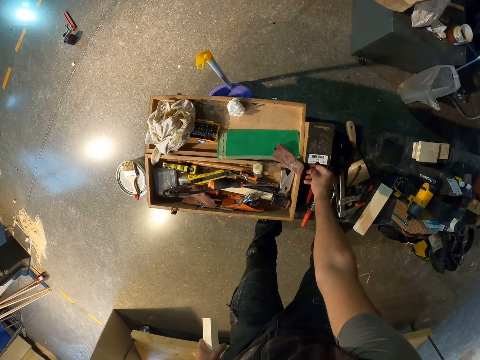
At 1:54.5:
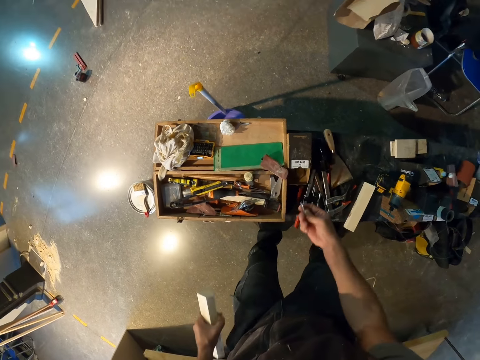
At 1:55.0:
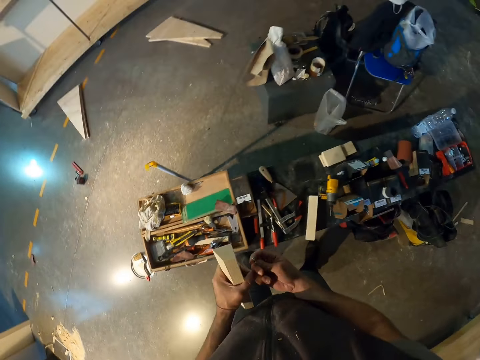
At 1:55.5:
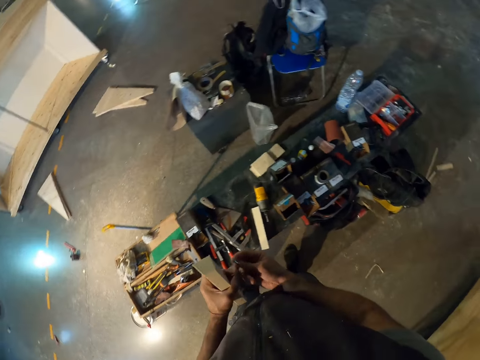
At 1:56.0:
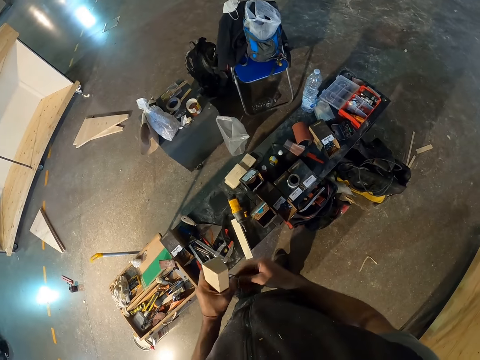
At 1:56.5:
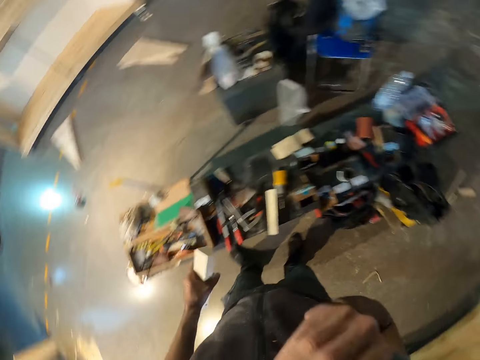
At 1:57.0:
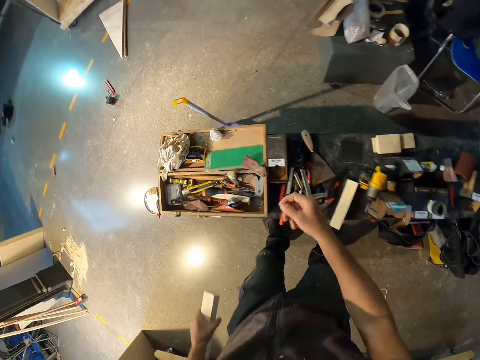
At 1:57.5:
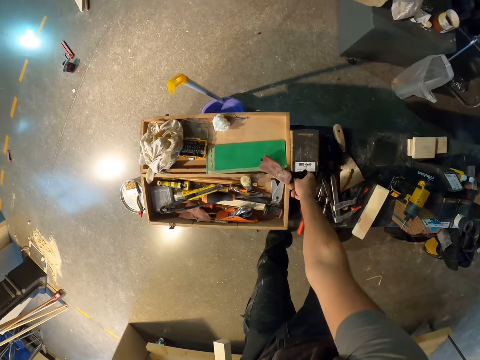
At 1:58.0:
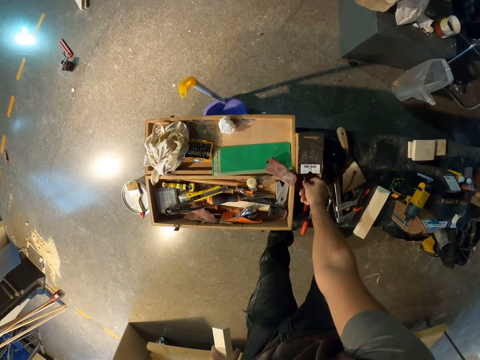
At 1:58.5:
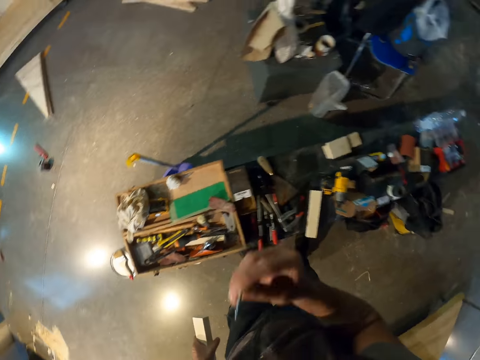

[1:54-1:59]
The camera wearer picks up a bit. He arranges the bunch of screws with both hands. He places the bunch of screws in his mouth with his right hand. He picks up a screw from the work bench with his right hand.

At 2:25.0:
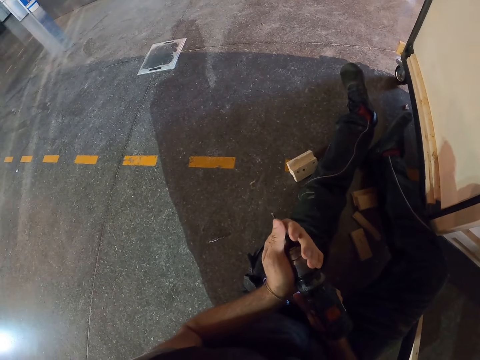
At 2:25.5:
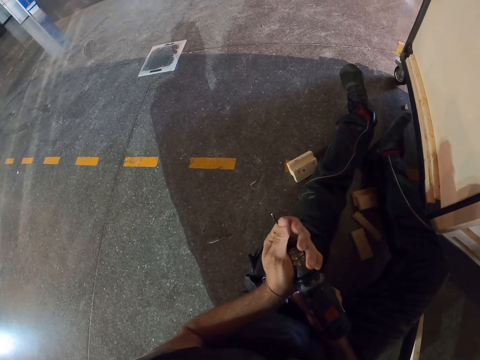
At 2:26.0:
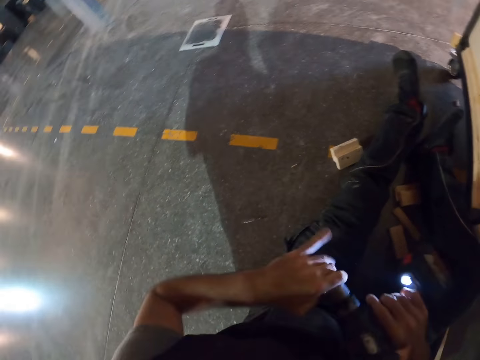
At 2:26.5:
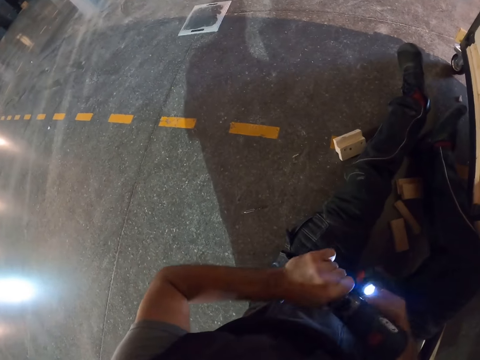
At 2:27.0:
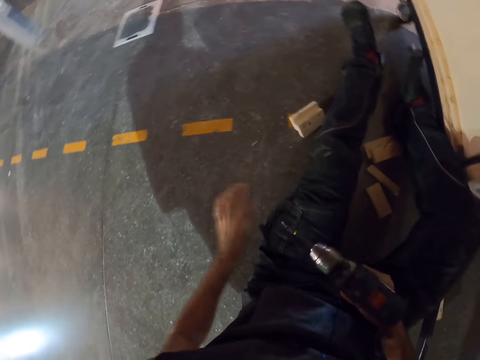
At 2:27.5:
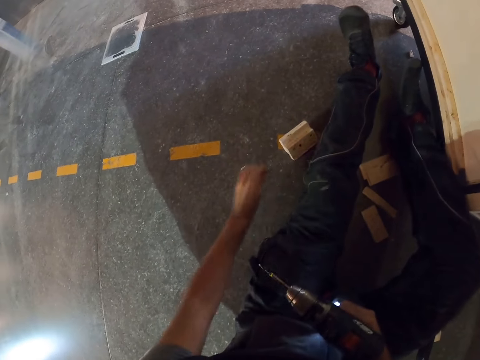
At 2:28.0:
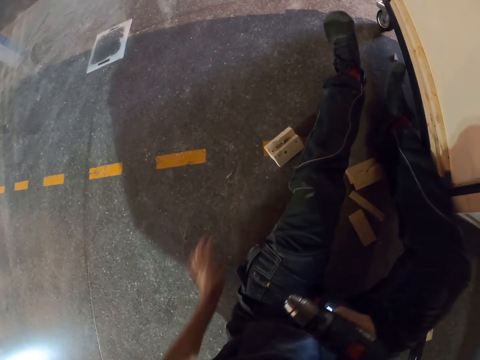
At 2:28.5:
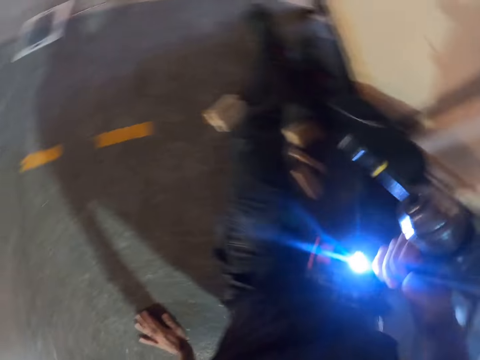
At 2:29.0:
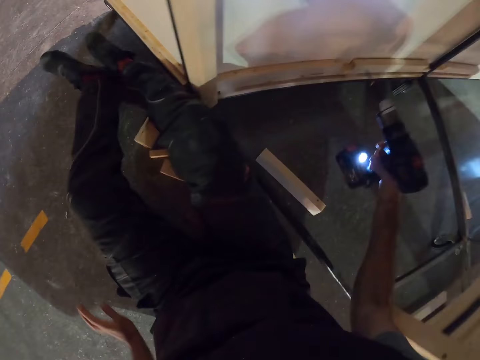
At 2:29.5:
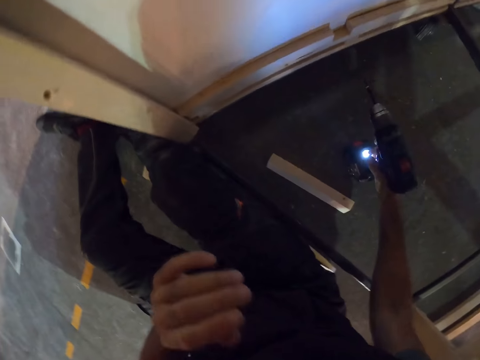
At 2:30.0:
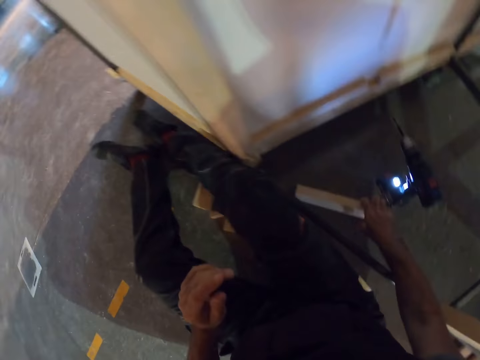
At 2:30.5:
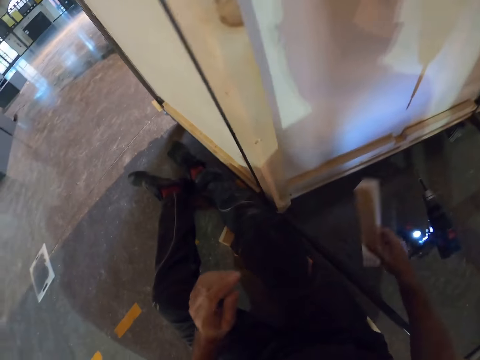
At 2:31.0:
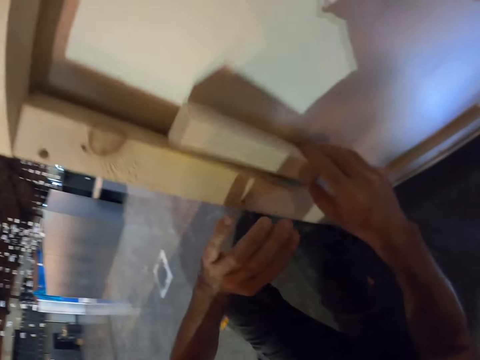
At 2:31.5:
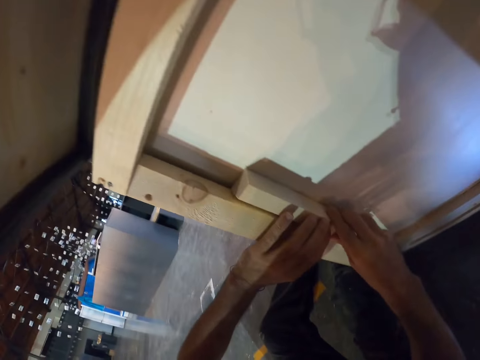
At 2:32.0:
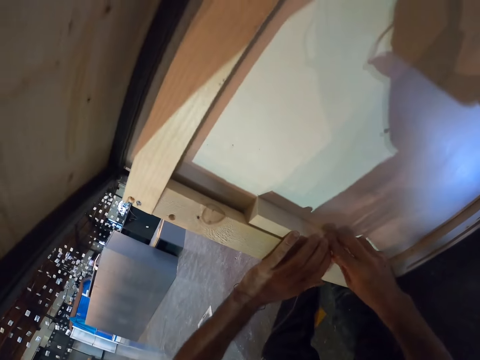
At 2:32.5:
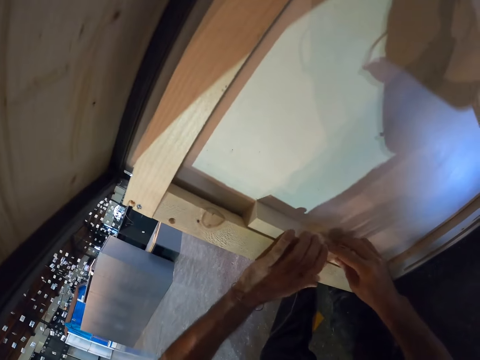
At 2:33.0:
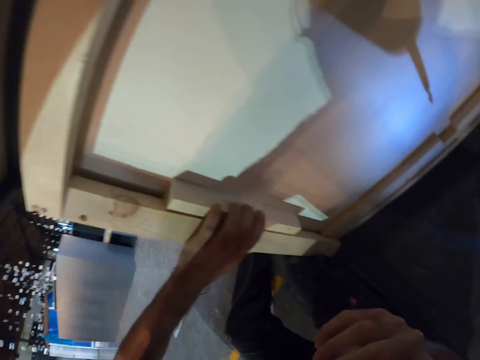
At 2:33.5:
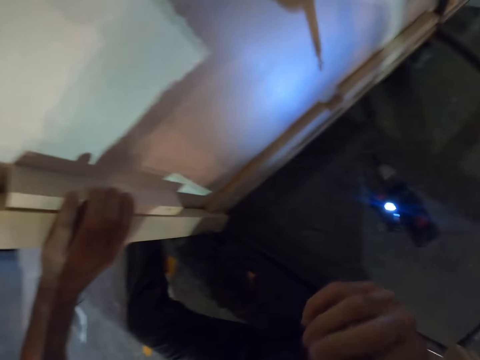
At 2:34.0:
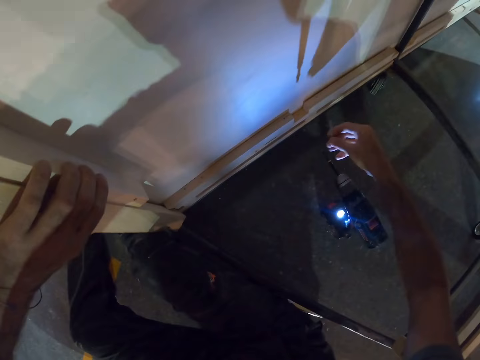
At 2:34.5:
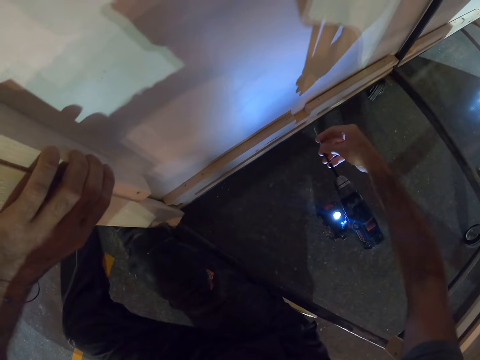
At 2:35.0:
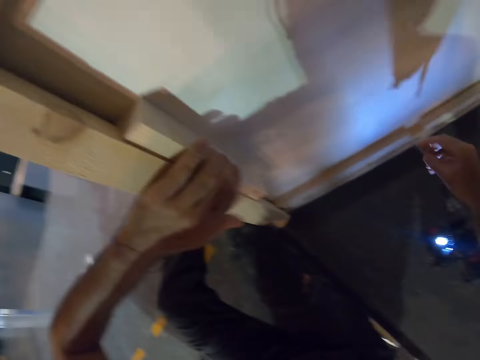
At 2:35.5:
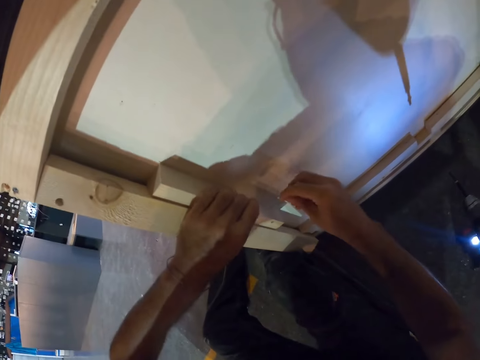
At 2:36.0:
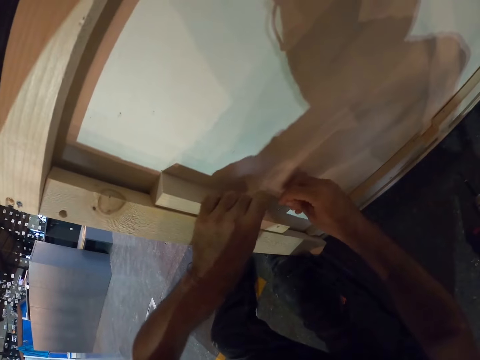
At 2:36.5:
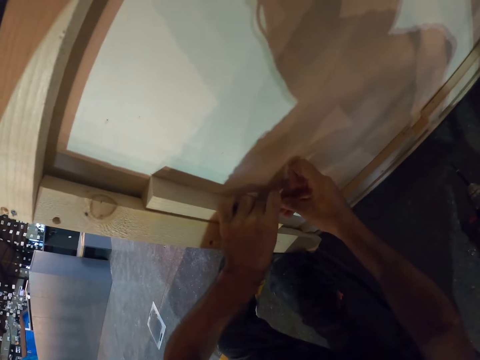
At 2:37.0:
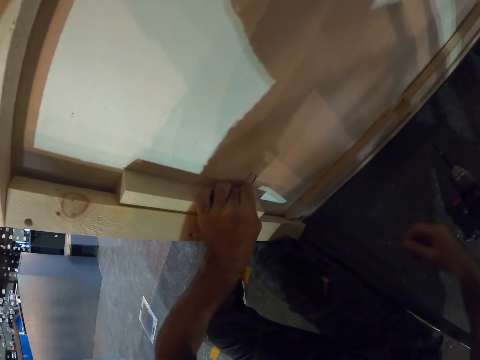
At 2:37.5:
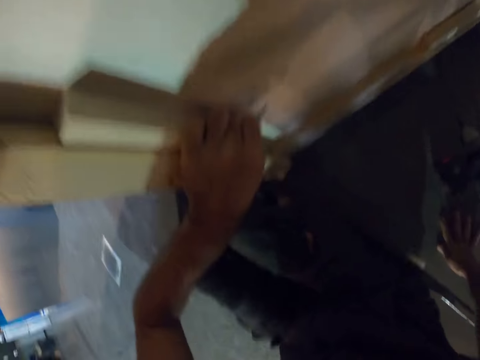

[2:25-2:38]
The camera wearer loosens the chuck on the cordless screwdriver with his left hand. He picks up the bit on the floor with his left hand. He drops the bit on a wood on the floor with his left hand. He drops the cordless screwdriver on the floor with his right hand. He picks up the wood on the floor with his right hand. He places the wood on the wooden bench with his right hand. He touches the wood on the wooden bench with his left hand. He picks the screw from his mouth with his right hand. He inserts the screw into the bit of the cordless screwdriver with his right hand. He removes the screw from the bit of the cordless screwdriver with his right hand. He places the screw on the wood with his right hand. He passes the screw to his left hand from his right hand.

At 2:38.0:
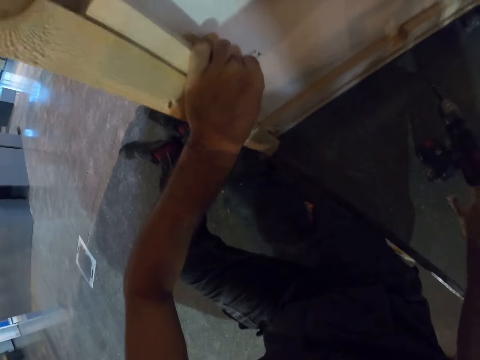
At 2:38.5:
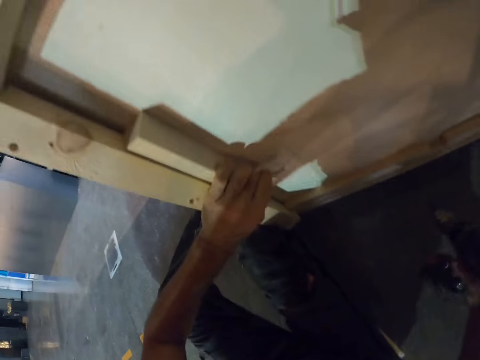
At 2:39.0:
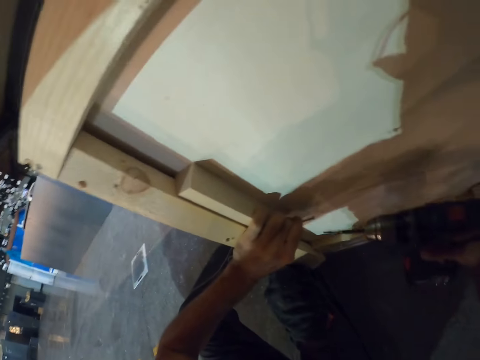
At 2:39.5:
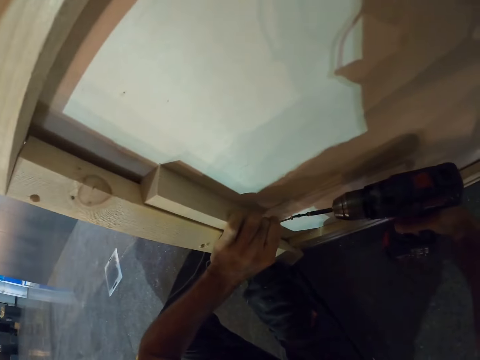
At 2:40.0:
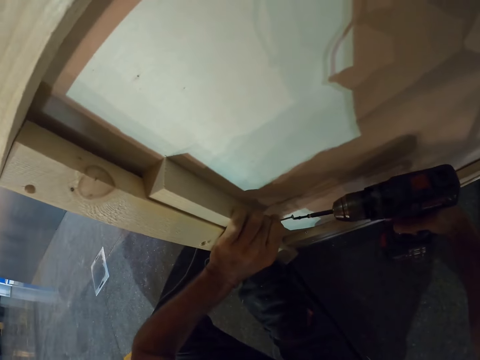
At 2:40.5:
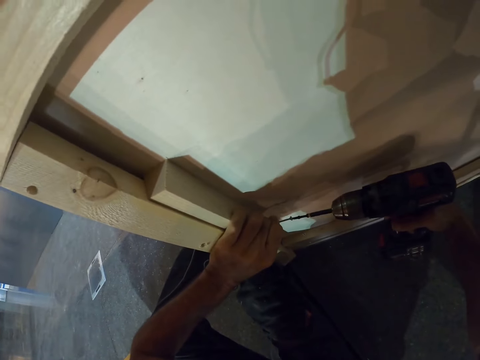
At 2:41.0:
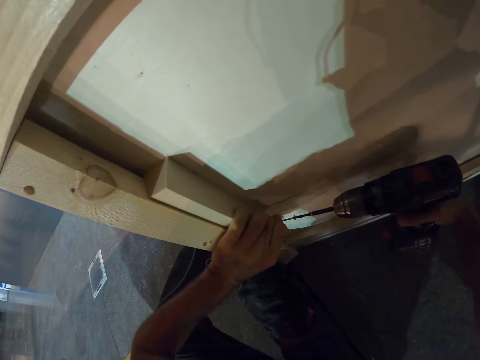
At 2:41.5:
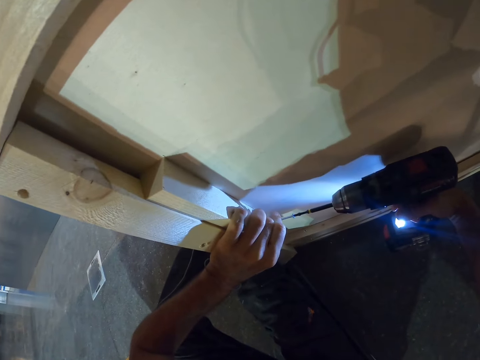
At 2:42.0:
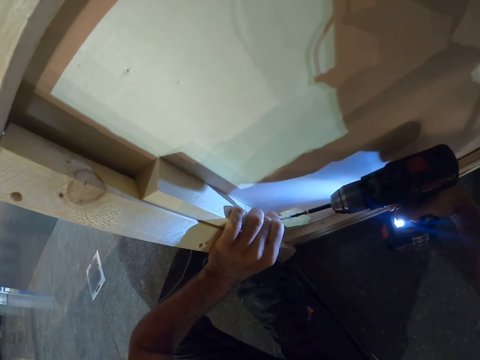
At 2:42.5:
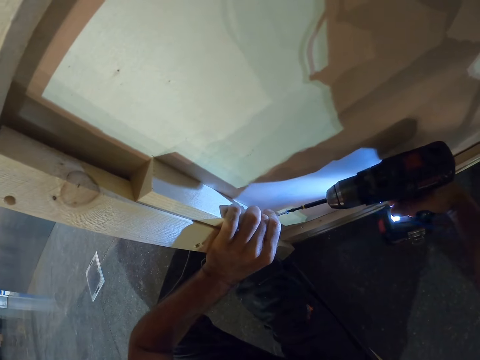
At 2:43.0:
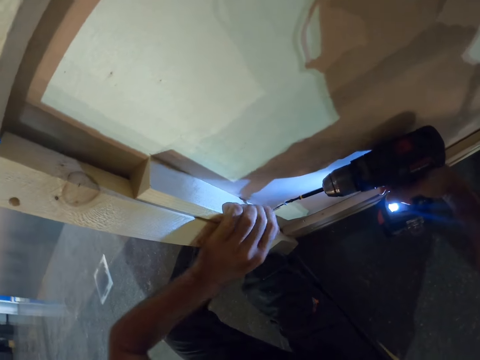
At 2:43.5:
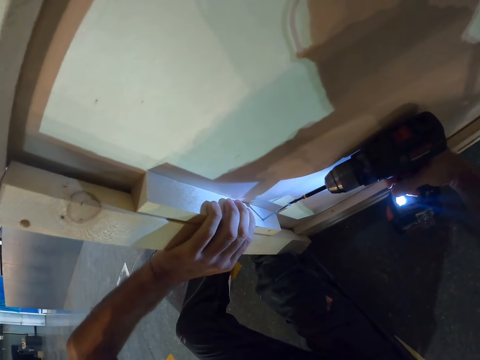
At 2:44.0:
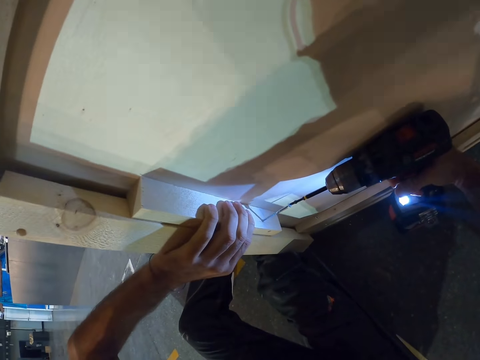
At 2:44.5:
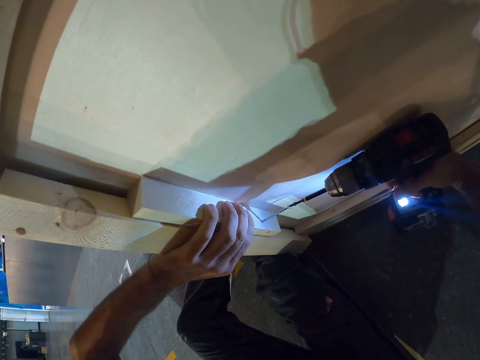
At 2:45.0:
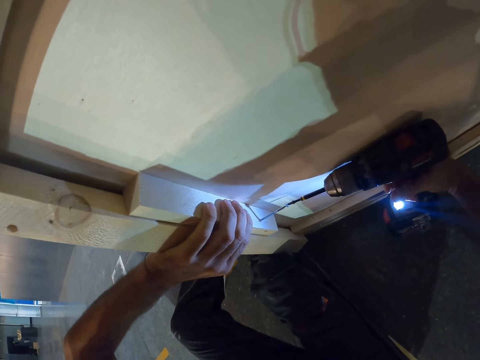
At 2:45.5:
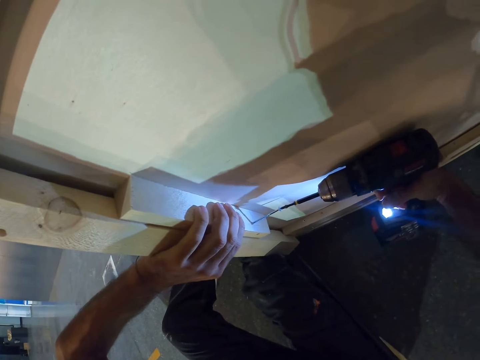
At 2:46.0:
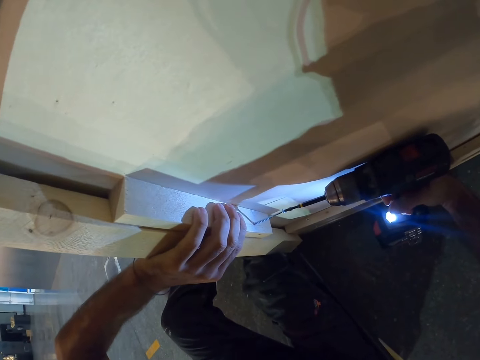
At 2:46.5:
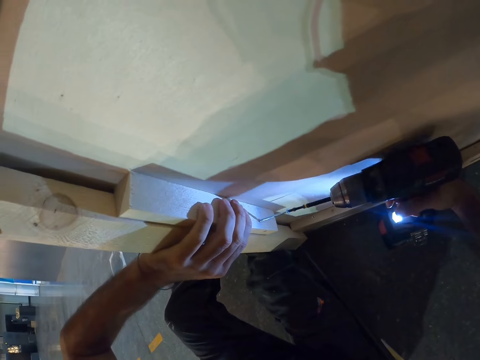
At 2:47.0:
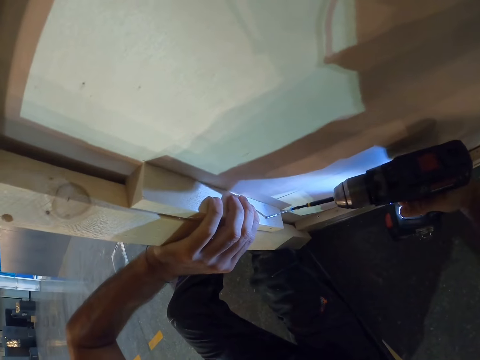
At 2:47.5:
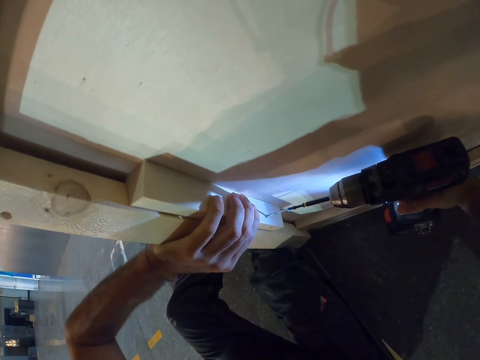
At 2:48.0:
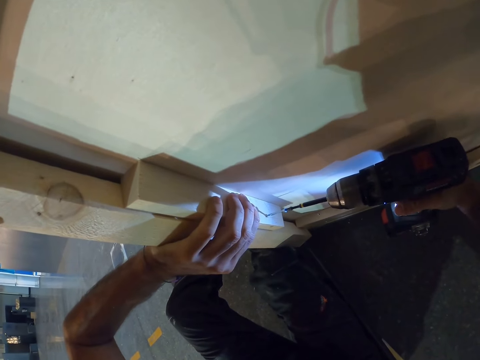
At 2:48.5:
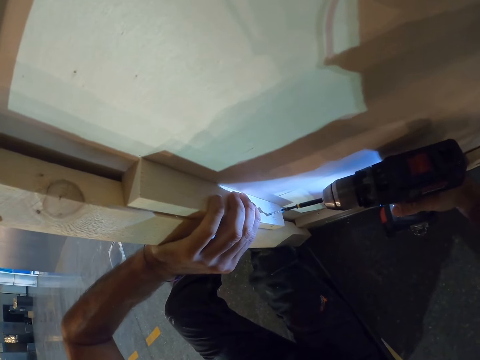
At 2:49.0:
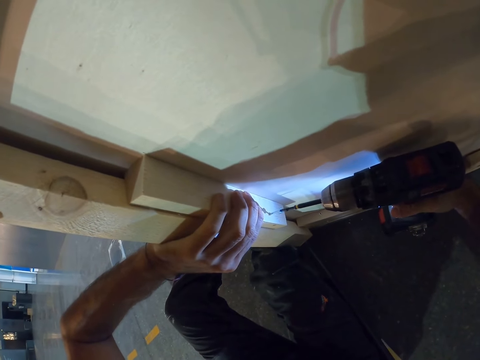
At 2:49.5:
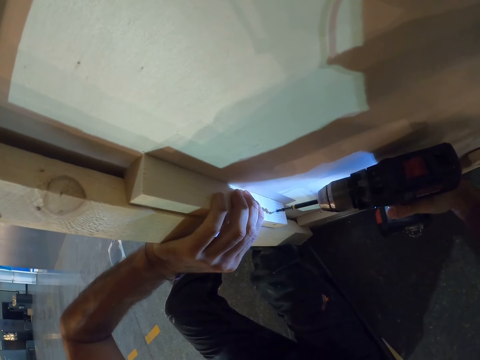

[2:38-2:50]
The camera wearer picks up the cordless screwdriver from the floor with his right hand. He places the cordless screwdriver on the screw with his right hand. He holds the wood against the wooden bench with his left hand. He inserts the screw into the wood with the cordless screwdriver in his right hand.
